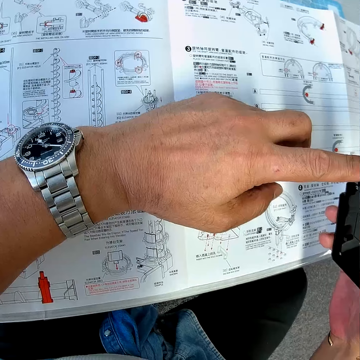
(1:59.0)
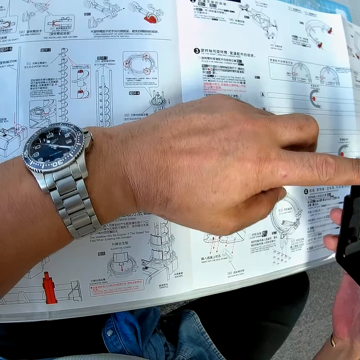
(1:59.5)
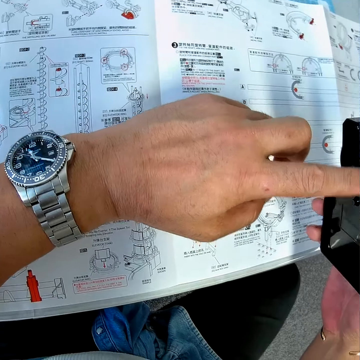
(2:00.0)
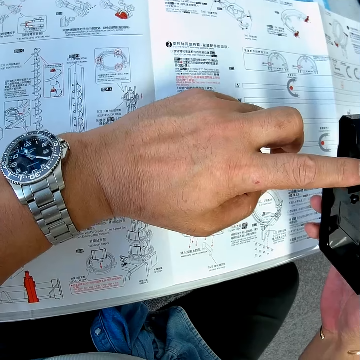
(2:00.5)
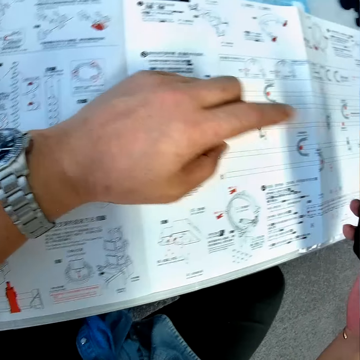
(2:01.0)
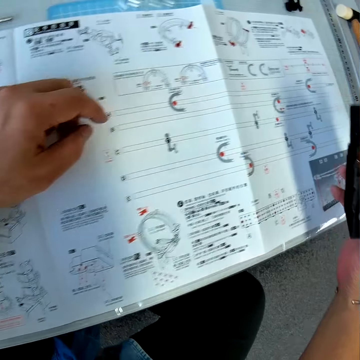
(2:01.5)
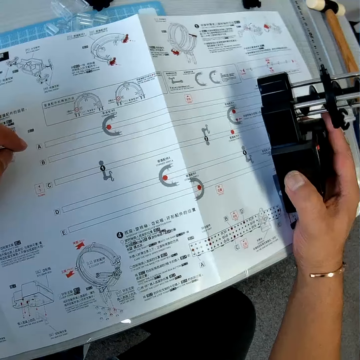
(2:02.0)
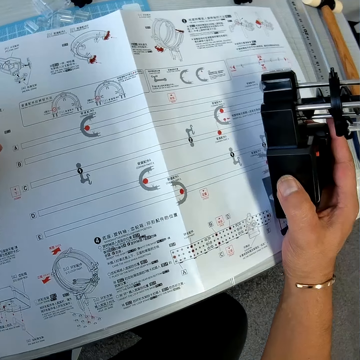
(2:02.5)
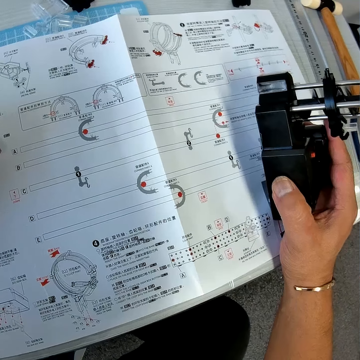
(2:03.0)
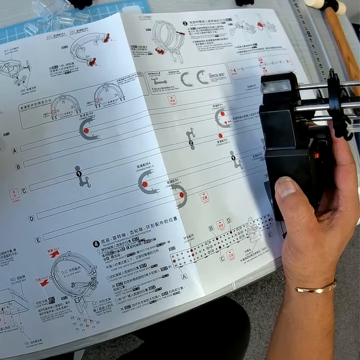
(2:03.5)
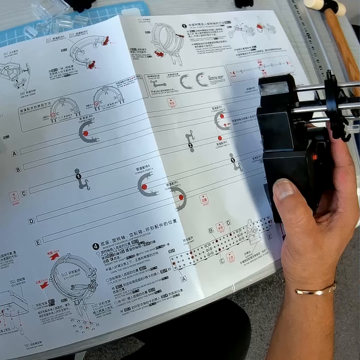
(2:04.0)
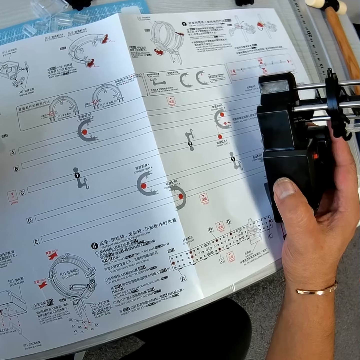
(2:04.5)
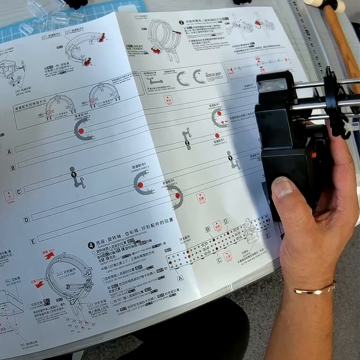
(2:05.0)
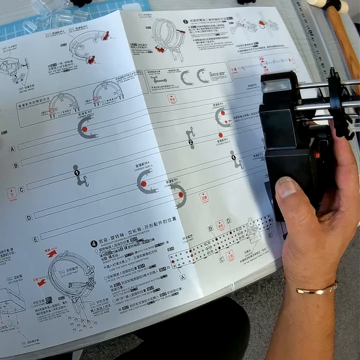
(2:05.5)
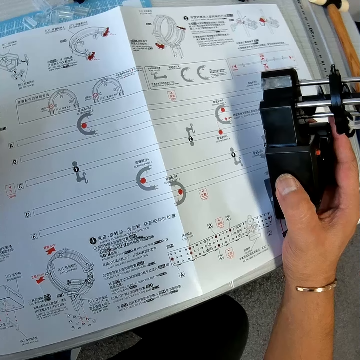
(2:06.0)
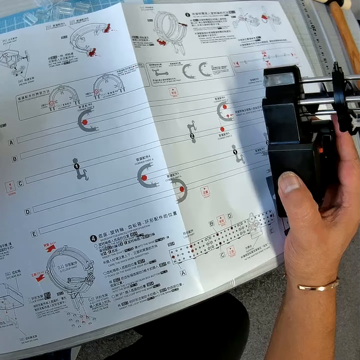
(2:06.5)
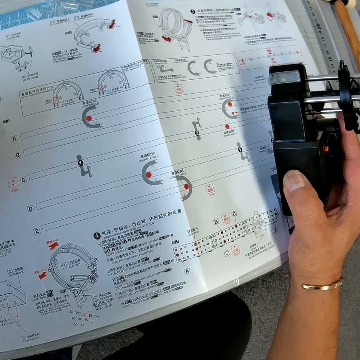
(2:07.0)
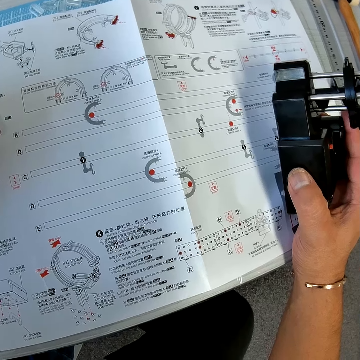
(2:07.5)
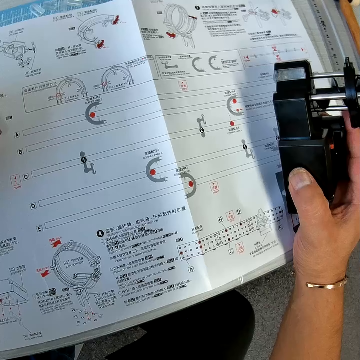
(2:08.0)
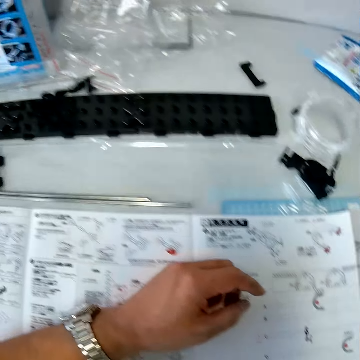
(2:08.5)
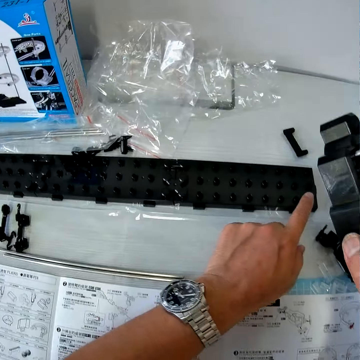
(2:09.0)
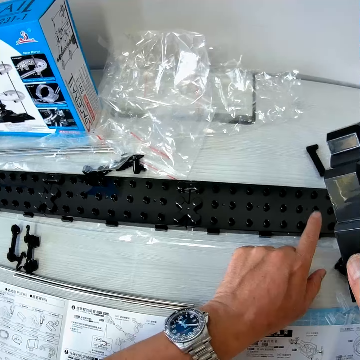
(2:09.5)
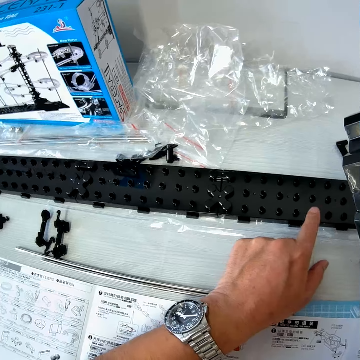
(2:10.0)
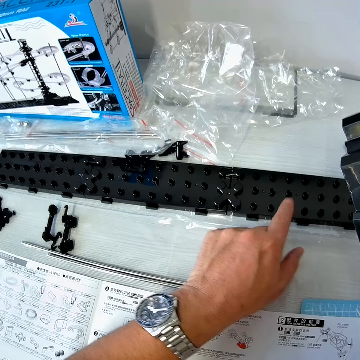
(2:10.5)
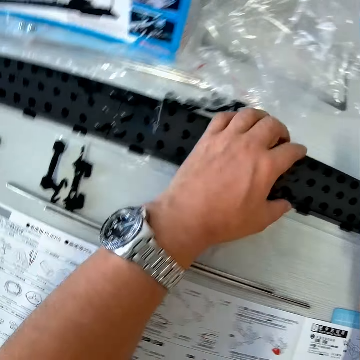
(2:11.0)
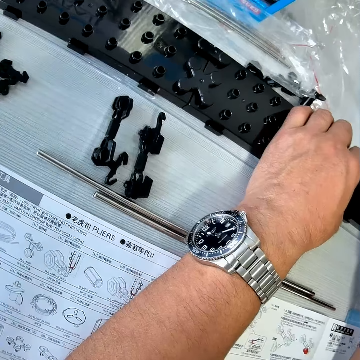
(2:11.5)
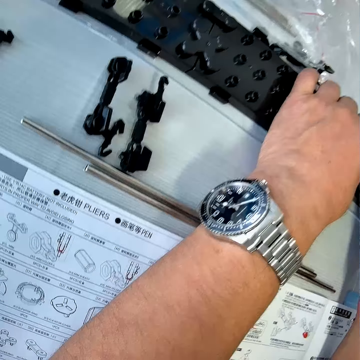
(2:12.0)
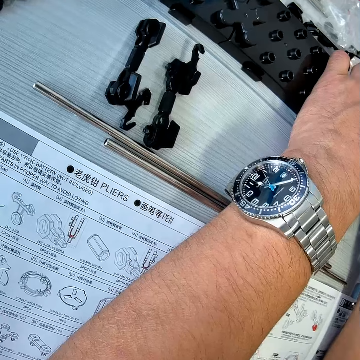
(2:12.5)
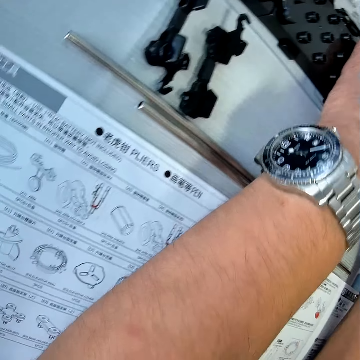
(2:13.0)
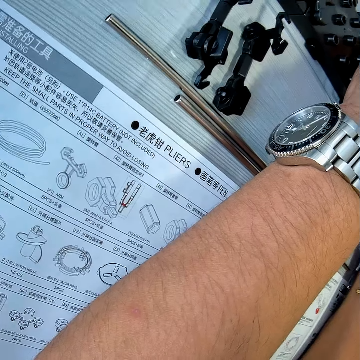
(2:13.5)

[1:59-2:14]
The camera wearer reads the manual. He places the piece of the mechanical model on the mechanical model chart with his right hand. He moves his left hand on a piece of the mechanical model on the table. He counts structures on the base part. He holds the piece of the mechanical model with his left hand.

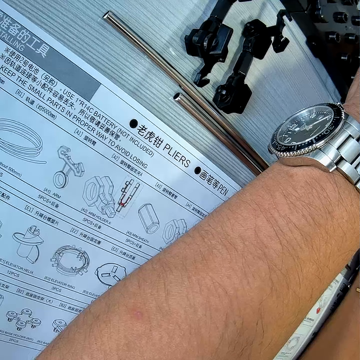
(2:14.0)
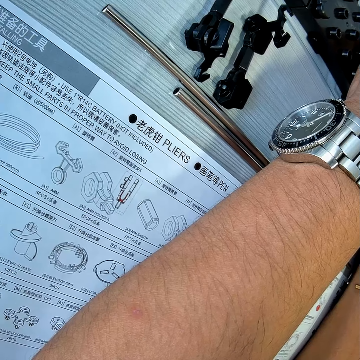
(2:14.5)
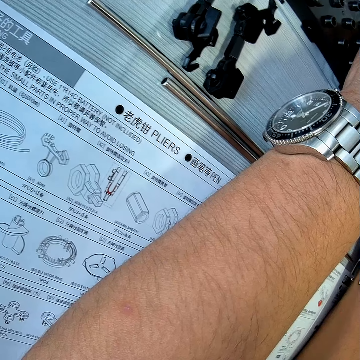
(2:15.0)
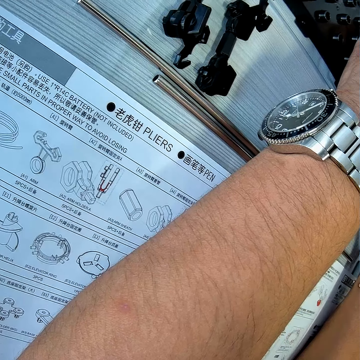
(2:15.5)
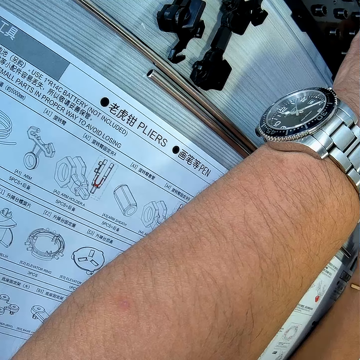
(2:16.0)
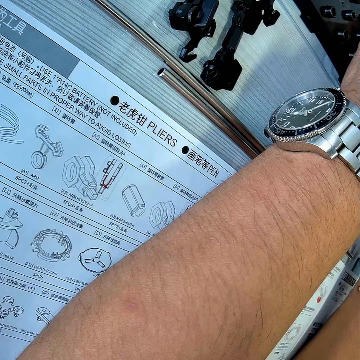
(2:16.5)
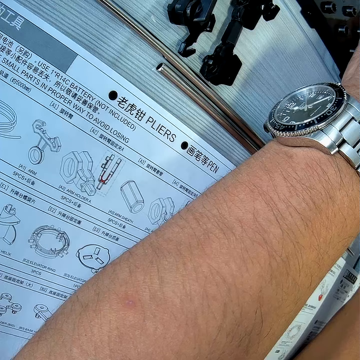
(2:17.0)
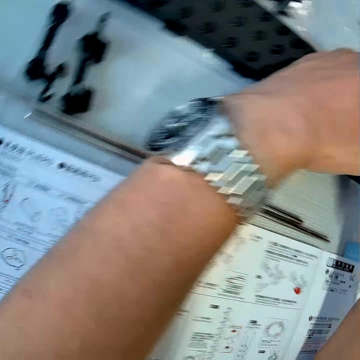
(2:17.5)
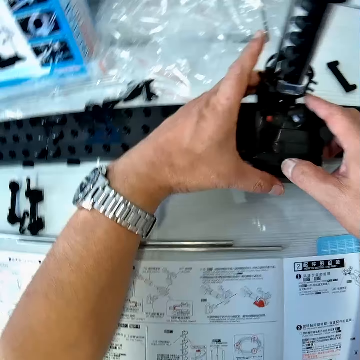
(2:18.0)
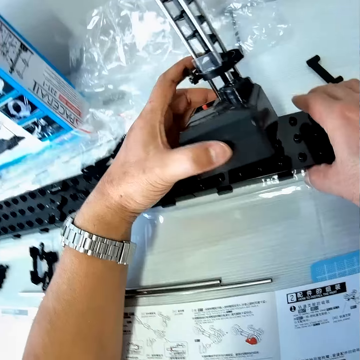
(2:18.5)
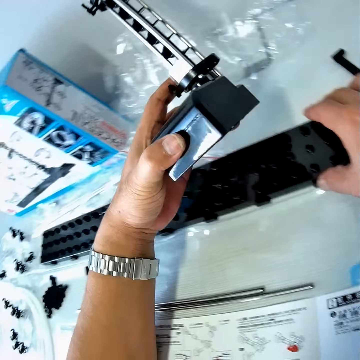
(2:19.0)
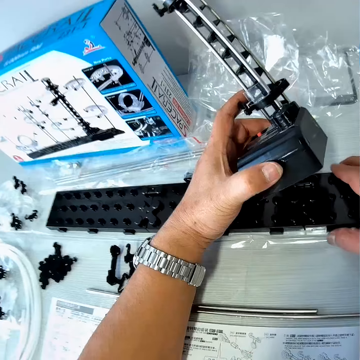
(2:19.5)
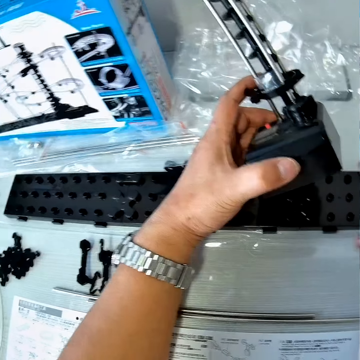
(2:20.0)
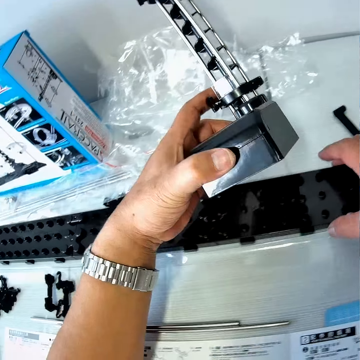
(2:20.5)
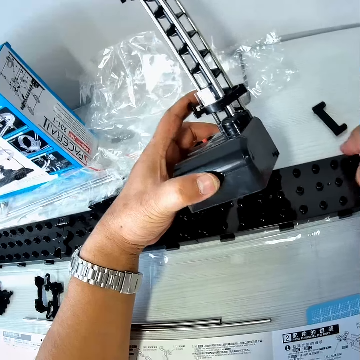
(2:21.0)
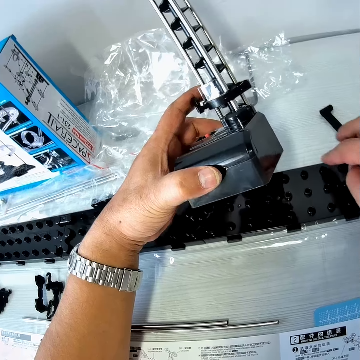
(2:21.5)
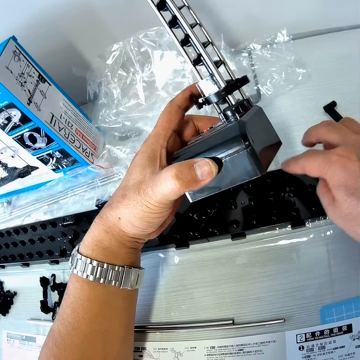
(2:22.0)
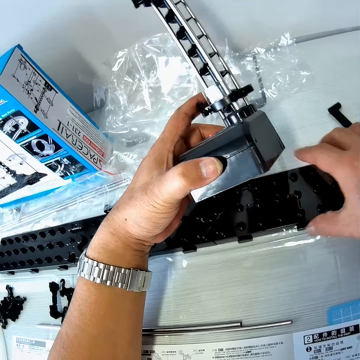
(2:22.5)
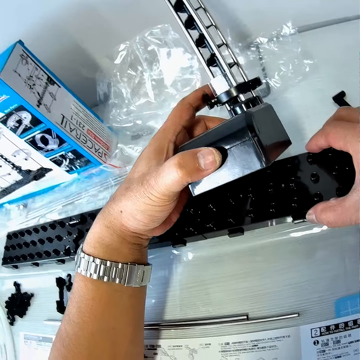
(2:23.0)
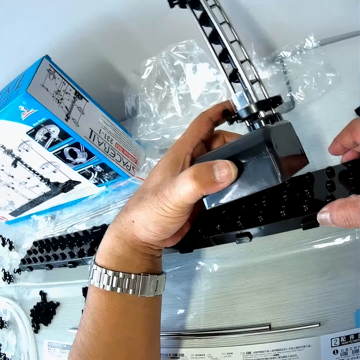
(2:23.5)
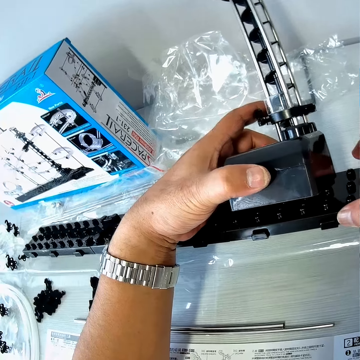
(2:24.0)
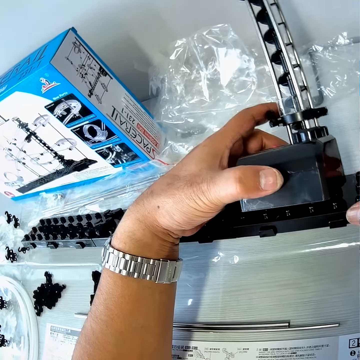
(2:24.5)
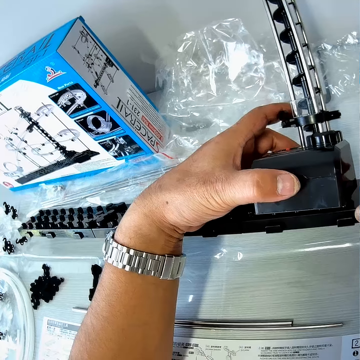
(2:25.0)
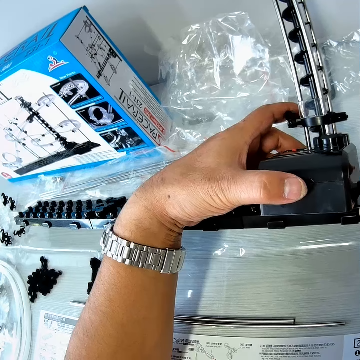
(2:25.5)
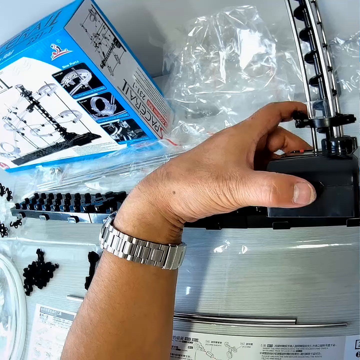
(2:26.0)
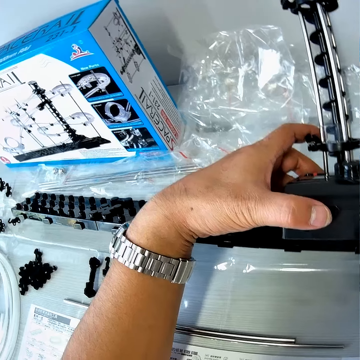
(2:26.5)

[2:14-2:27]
The camera wearer looks at the manual. He passes the piece of the mechanical model in his right hand to his left hand. He counts structures on the base. He holds the piece of the mechanical model on the table with his right hand. He moves his right hand on the piece of the mechanical model on the table. He lifts the piece of the mechanical model on the table with his right hand. He joins the assembled part with the gear box to the base. He places the piece of the mechanical model in his right hand on the piece of the mechanical model in his left hand.

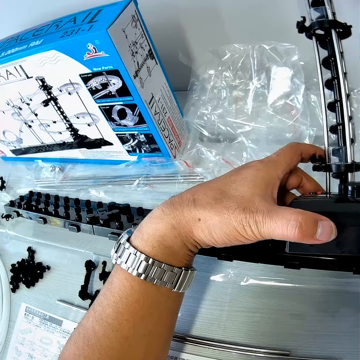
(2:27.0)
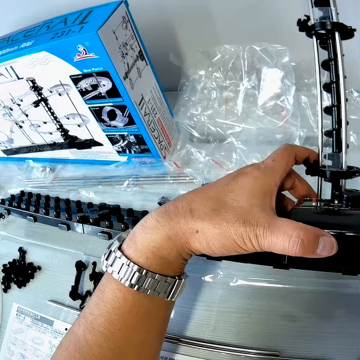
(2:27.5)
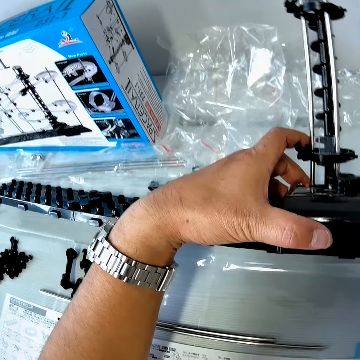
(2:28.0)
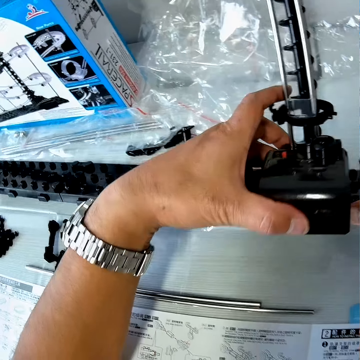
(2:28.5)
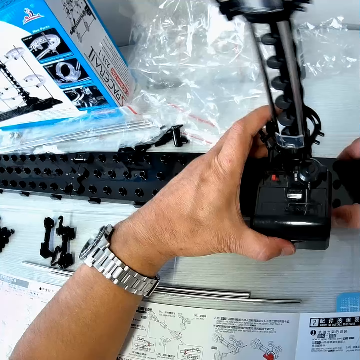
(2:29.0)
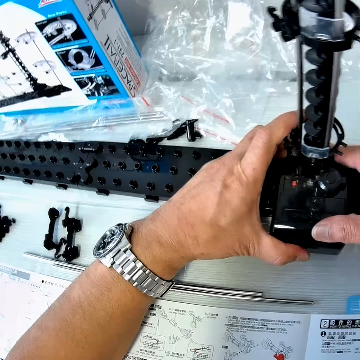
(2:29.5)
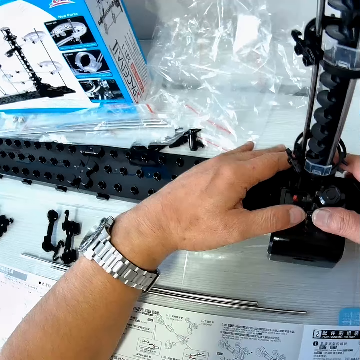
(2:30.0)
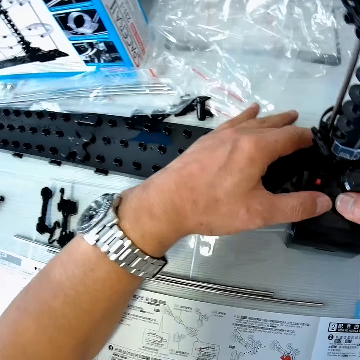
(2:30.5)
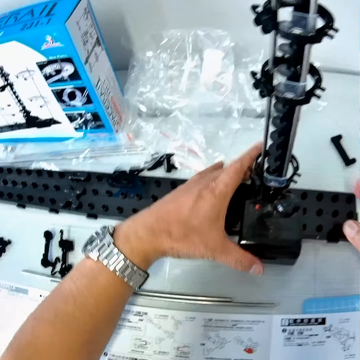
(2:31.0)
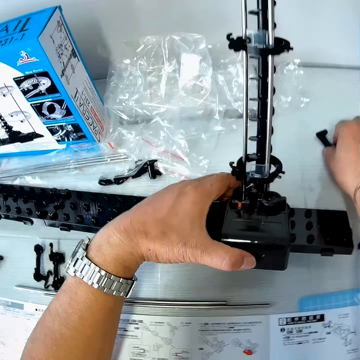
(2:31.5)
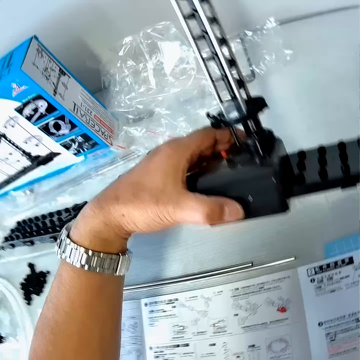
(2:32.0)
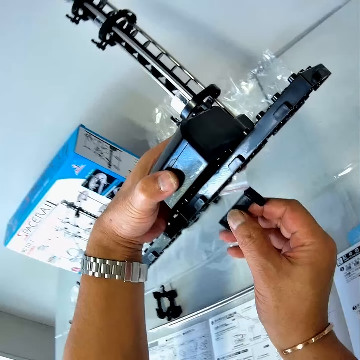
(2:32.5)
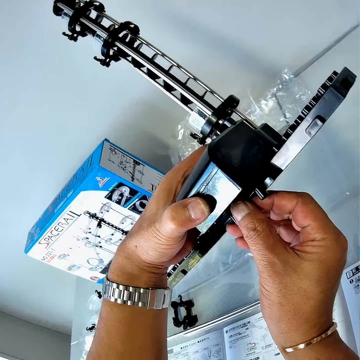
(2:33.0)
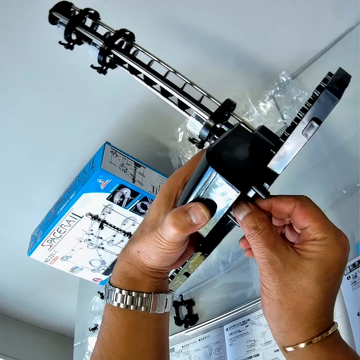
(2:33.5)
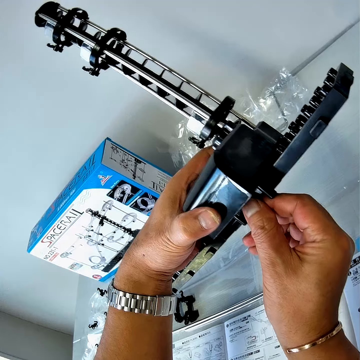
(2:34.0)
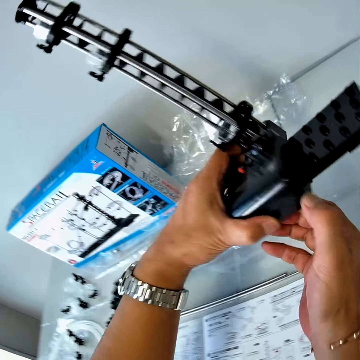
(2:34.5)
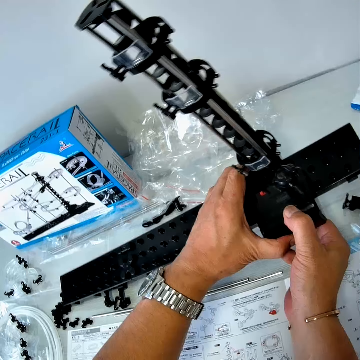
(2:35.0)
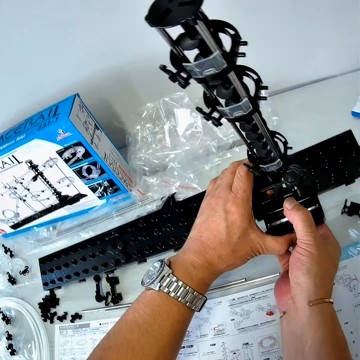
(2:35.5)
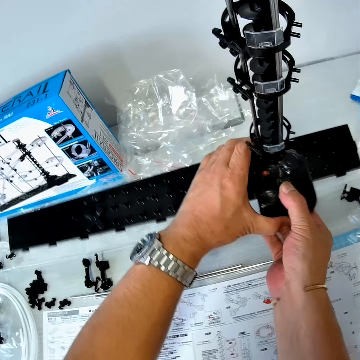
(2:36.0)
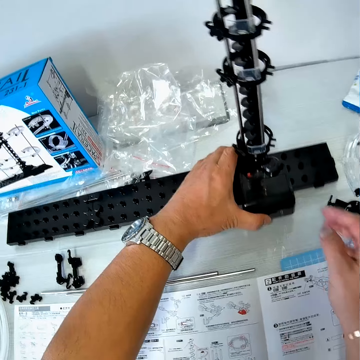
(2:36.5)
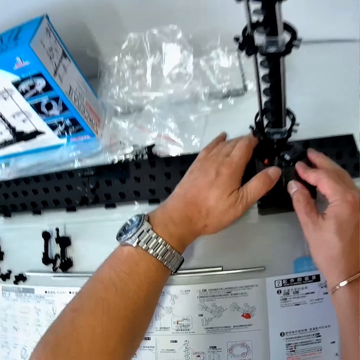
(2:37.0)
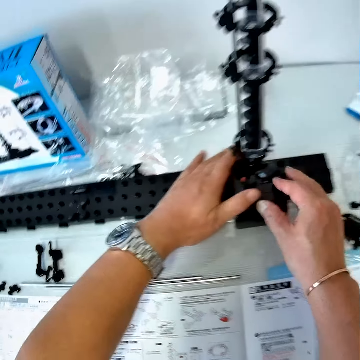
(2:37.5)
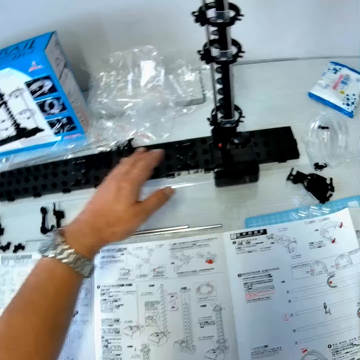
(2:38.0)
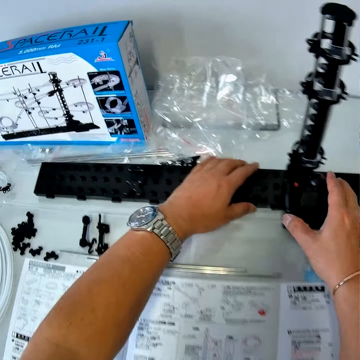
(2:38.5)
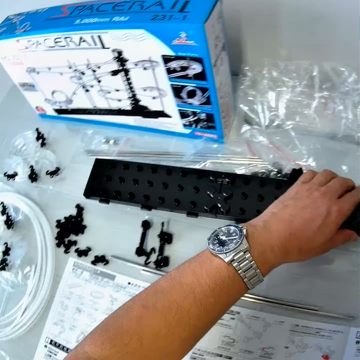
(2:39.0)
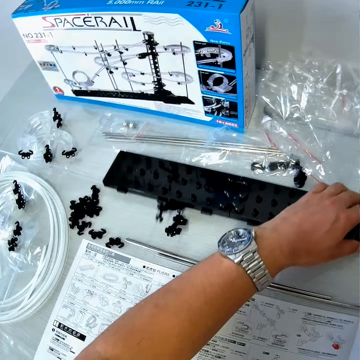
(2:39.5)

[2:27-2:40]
The camera wearer places the pieces of the mechanical model on the table with his hands. He fixes parts. He lifts the pieces of the mechanical model on the table with his left hand. He picks up a piece of the mechanical model on the table with his right hand. He fixes the shaft stand. He inserts the piece of the mechanical model in his right hand in the pieces of the mechanical model in his left hand. He places the pieces of the mechanical model or assembled parts on the table with his hands. He adjusts the pieces of the mechanical model on the table with his hands. He picks up the assembled part. He puts down the assembled parts.
